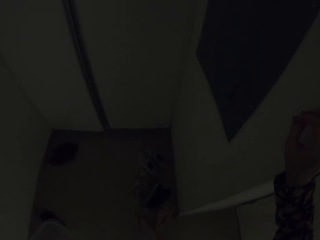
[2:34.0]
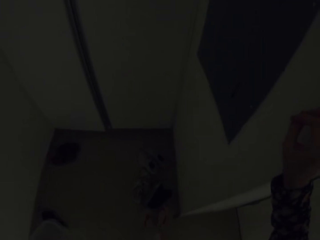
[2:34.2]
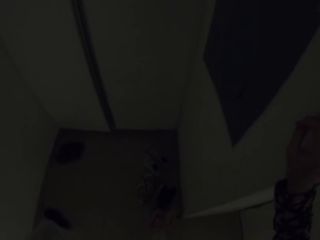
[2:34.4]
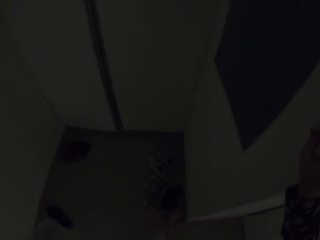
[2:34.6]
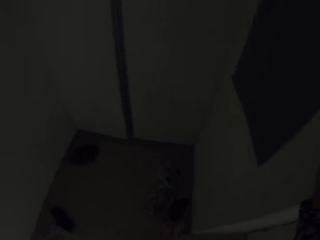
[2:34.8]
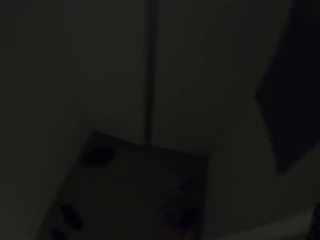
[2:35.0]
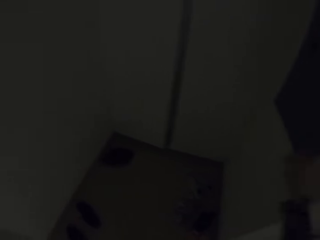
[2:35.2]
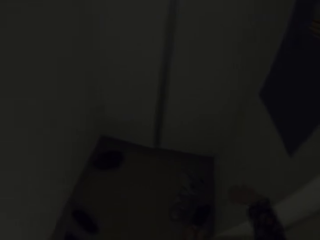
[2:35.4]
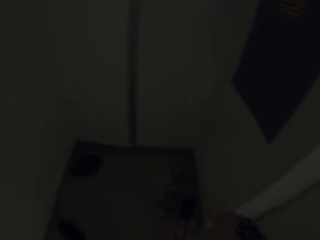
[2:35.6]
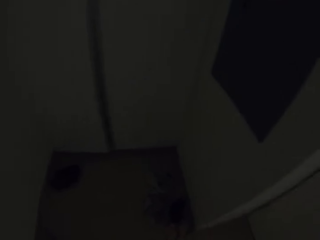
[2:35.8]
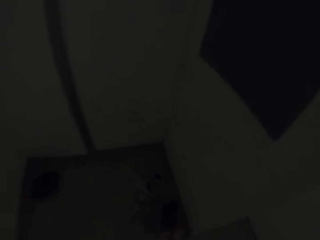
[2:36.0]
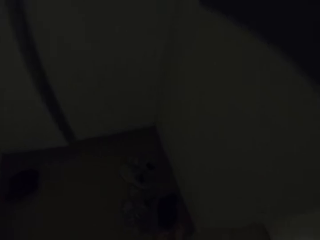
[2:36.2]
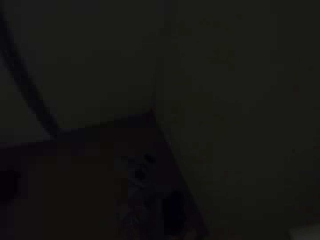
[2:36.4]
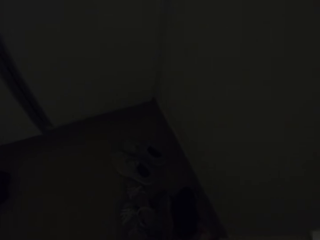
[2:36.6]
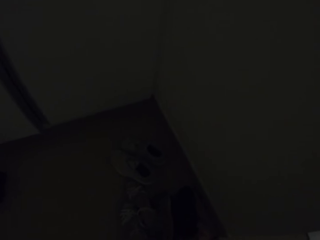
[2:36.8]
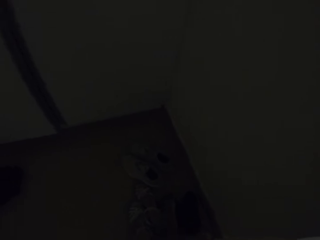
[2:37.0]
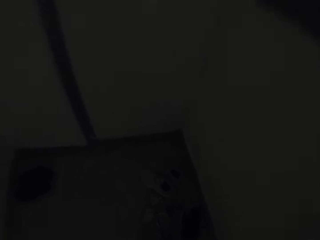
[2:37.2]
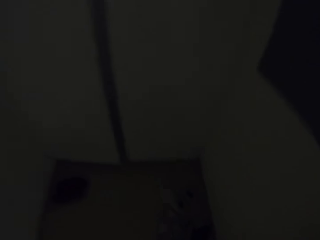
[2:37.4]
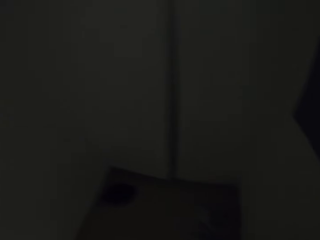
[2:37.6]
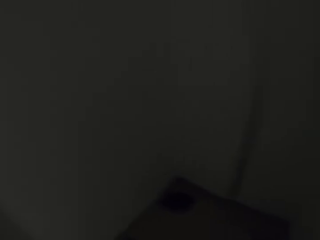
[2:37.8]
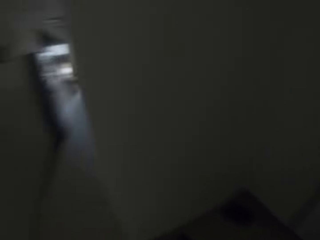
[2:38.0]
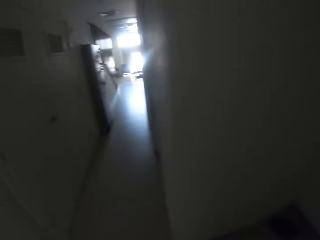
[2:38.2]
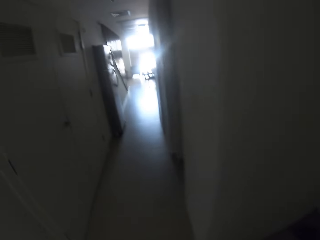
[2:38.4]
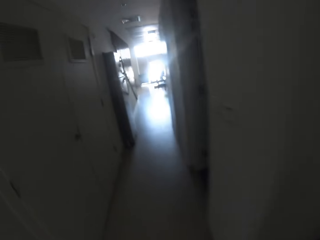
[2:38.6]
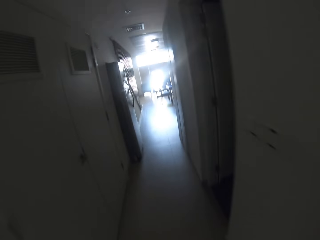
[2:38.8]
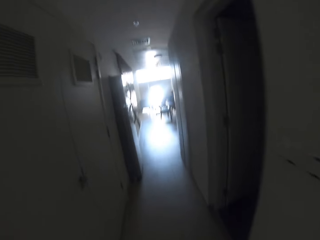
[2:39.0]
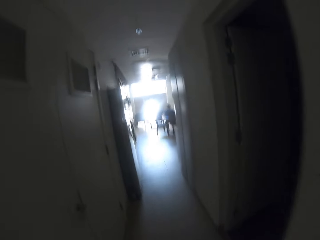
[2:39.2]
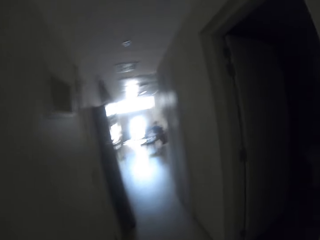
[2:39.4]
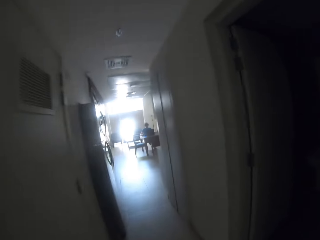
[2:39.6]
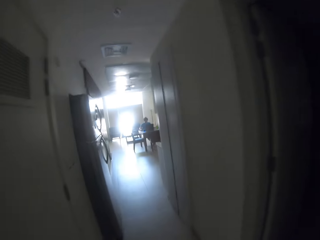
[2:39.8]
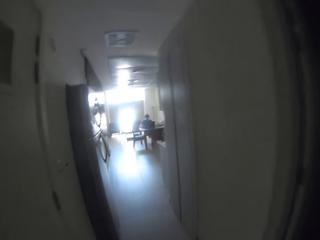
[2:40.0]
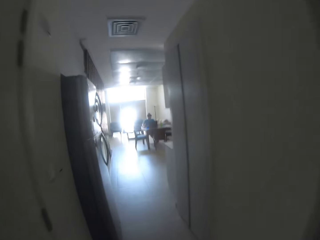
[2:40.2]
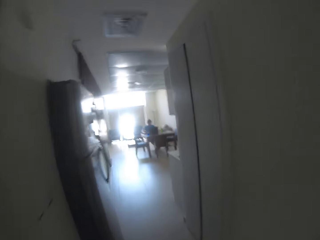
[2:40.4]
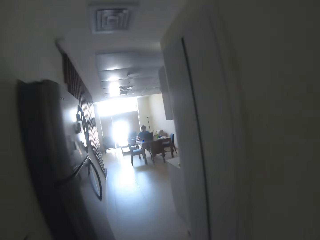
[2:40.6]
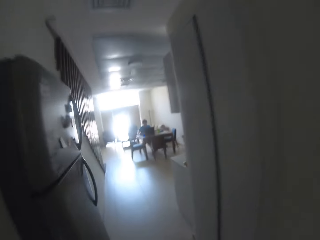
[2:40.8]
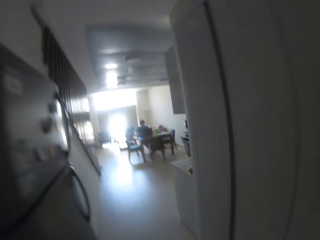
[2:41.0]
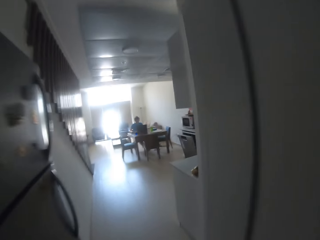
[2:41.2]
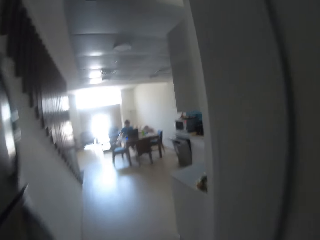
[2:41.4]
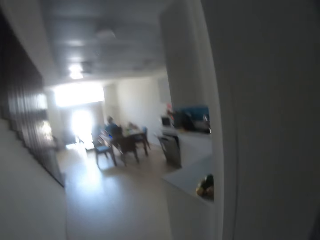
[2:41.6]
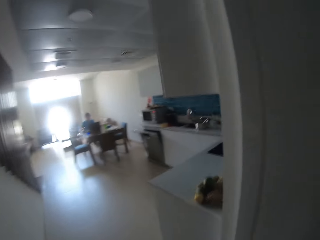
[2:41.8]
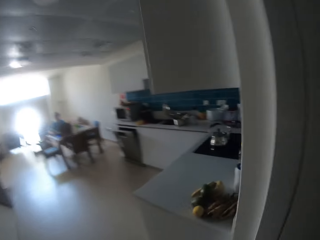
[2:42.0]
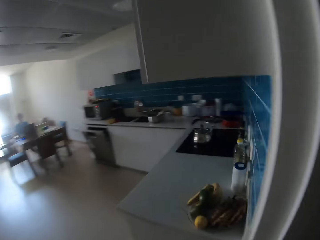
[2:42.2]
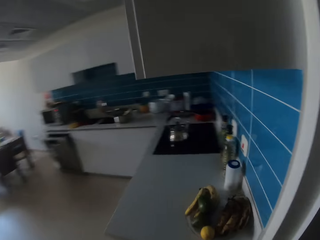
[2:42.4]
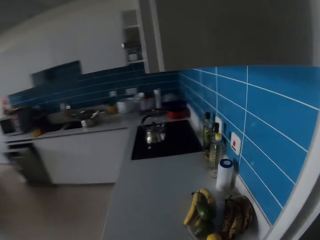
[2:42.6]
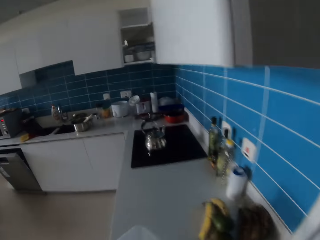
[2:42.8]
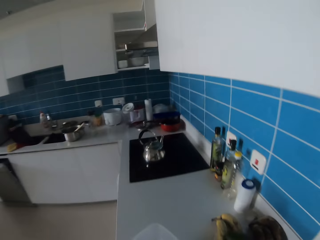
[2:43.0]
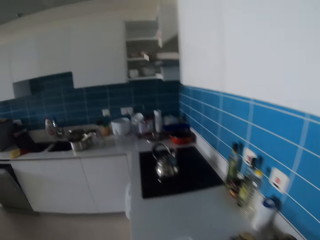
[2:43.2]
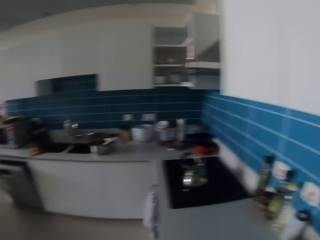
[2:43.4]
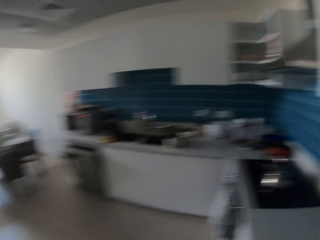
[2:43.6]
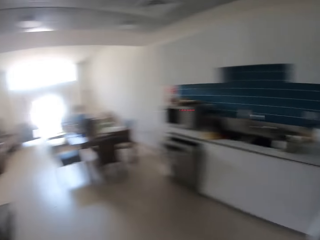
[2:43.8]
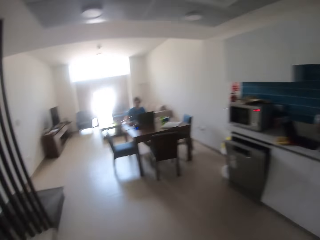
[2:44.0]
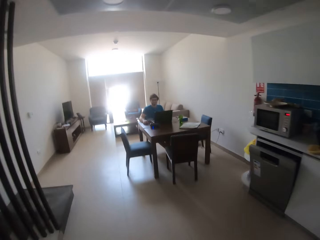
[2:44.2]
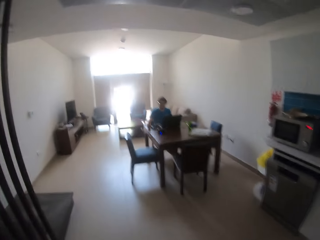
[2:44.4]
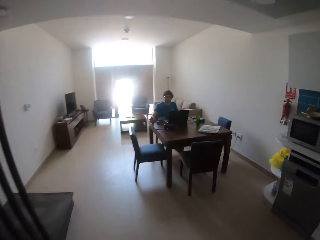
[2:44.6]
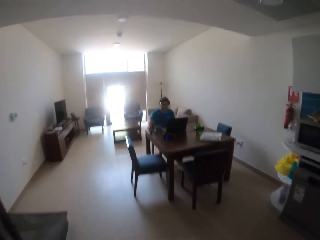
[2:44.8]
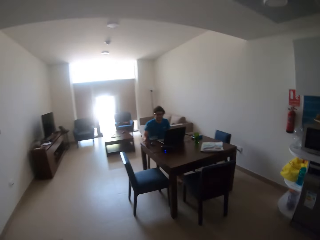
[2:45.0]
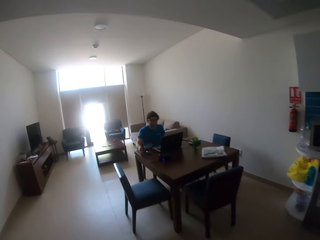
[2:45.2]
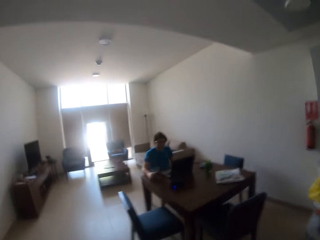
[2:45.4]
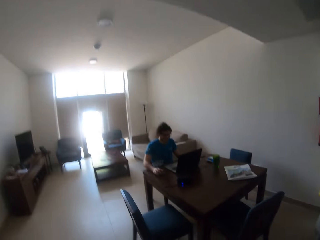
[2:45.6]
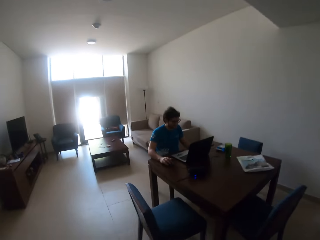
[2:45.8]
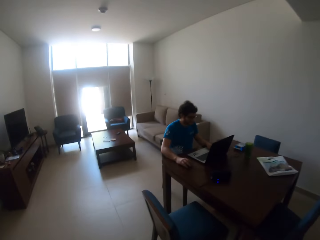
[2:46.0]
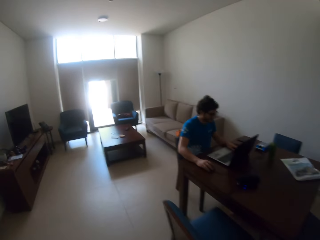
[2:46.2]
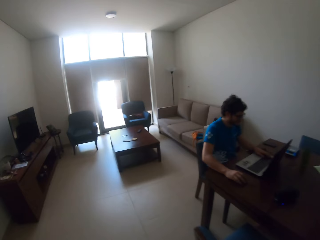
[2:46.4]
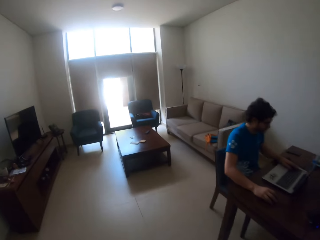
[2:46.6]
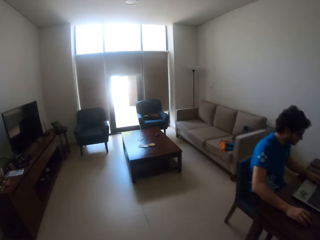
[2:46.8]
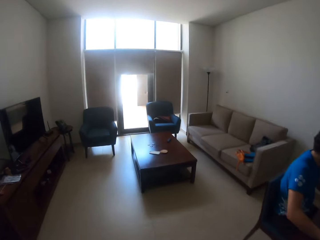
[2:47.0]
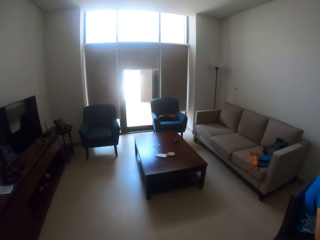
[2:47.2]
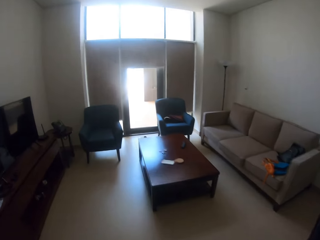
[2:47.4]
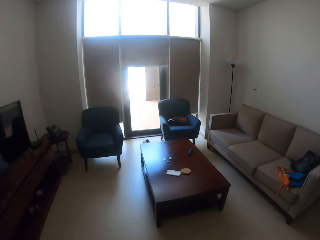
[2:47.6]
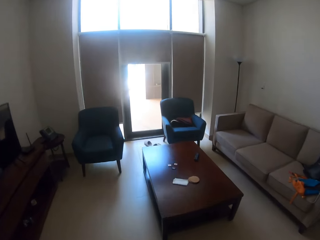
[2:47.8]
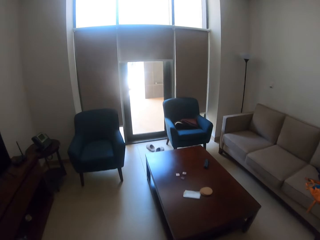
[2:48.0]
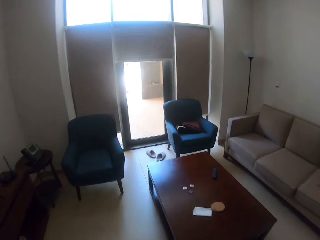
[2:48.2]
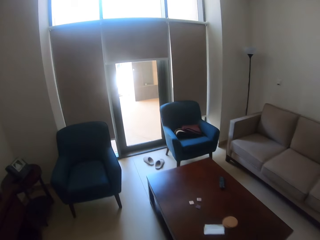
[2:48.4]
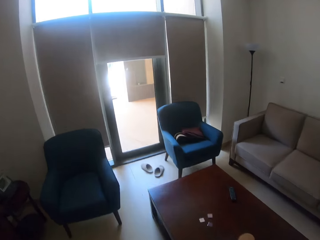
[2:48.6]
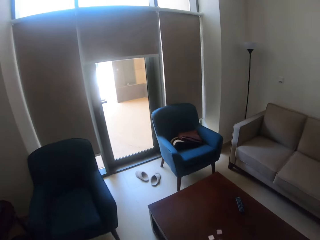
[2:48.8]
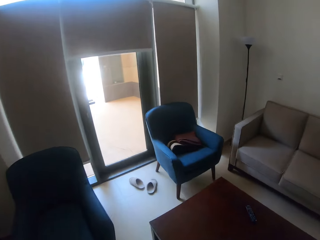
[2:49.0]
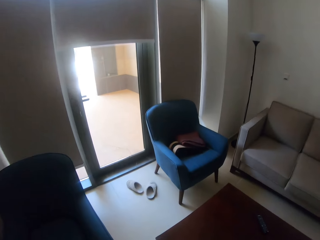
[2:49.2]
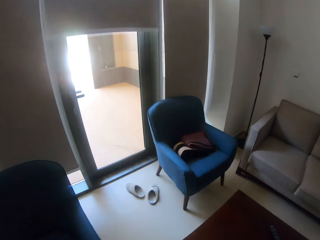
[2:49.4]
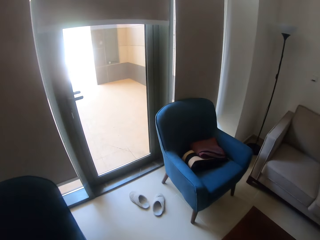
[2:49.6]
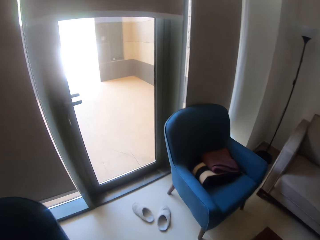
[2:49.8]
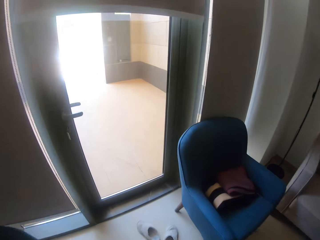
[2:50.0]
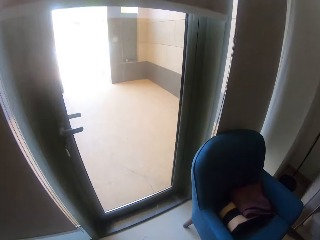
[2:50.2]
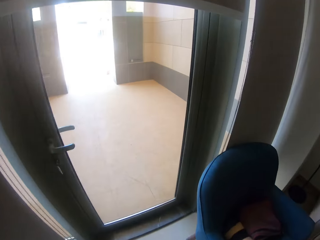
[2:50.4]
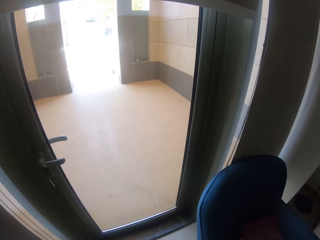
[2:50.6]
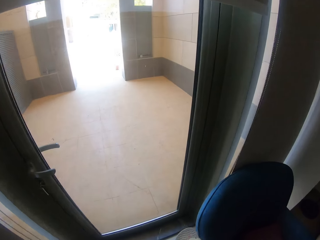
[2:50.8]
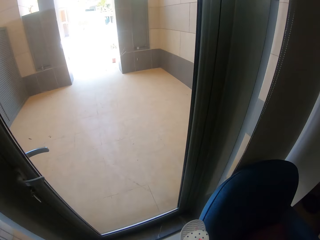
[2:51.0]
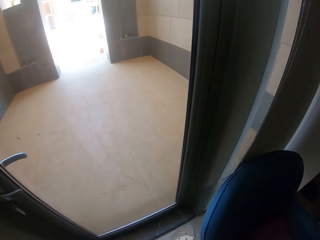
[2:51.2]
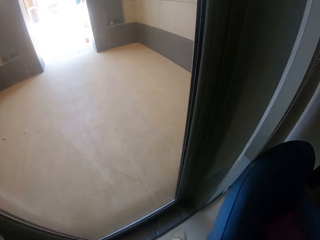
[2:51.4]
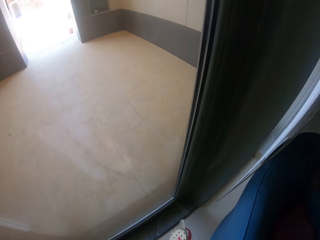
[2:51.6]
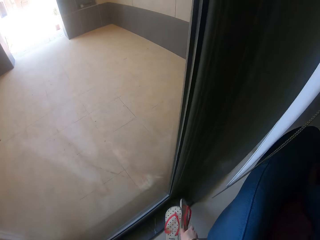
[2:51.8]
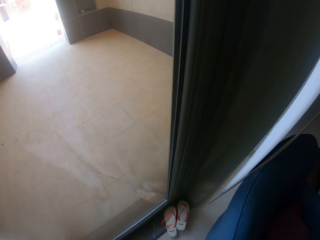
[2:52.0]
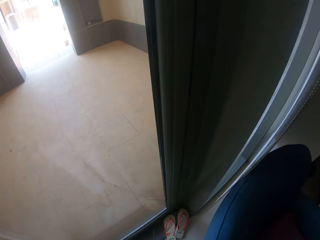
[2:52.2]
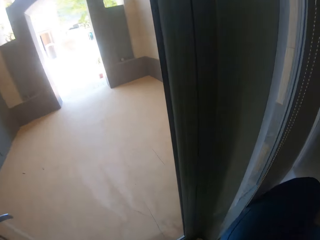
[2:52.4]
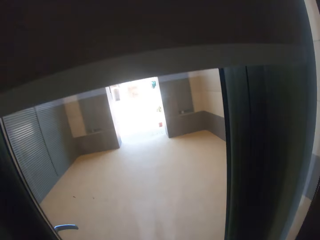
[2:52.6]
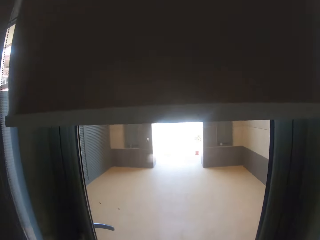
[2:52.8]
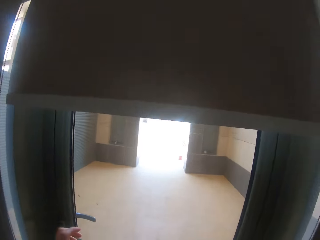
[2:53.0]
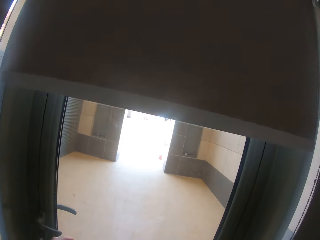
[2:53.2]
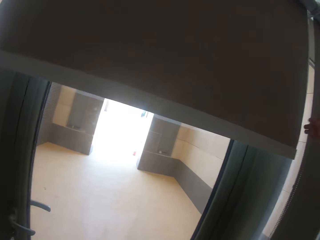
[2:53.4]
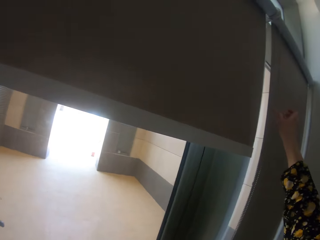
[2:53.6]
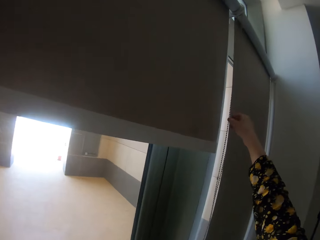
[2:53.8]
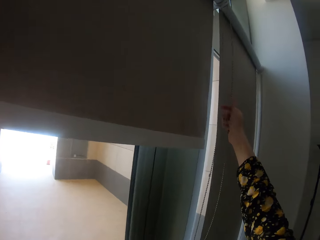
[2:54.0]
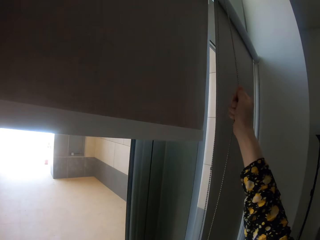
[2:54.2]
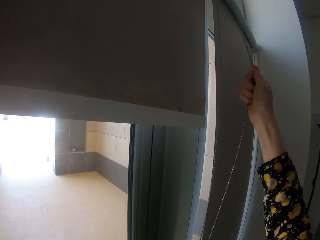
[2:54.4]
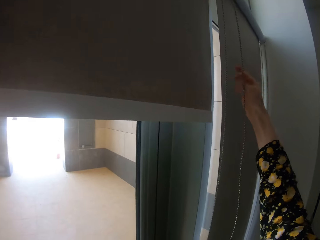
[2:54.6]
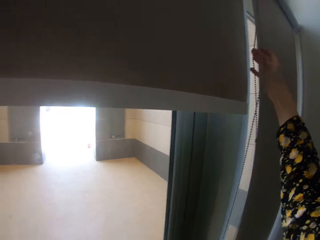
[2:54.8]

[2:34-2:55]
The camera wearer looks at the floor. They take off the footwear and pick up the footwear or slippers. They walk along the corridor. They put down the container of water on the countertop. They walk towards a man. The man gestures with his hands. The man holds the mouse. The camera wearer throws down the slippers. They hold the curtain rope.
